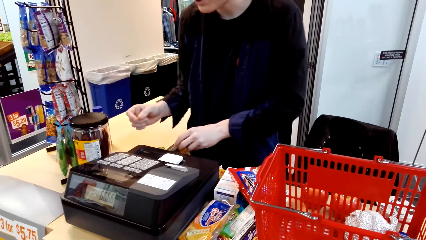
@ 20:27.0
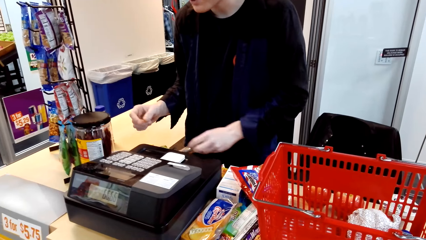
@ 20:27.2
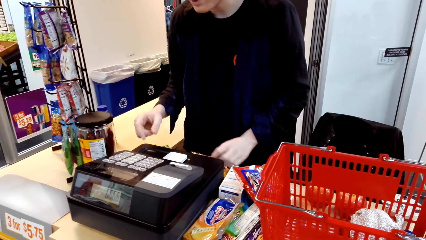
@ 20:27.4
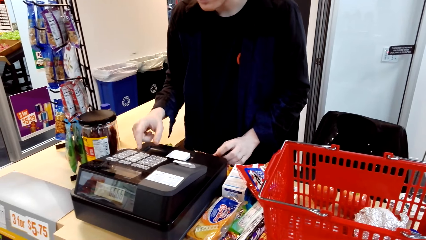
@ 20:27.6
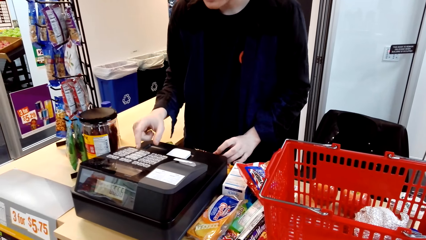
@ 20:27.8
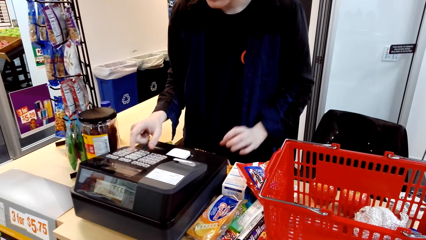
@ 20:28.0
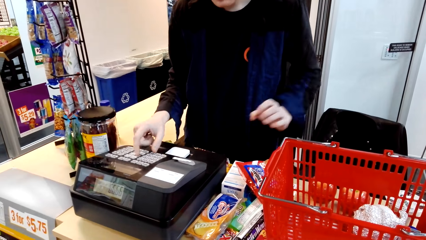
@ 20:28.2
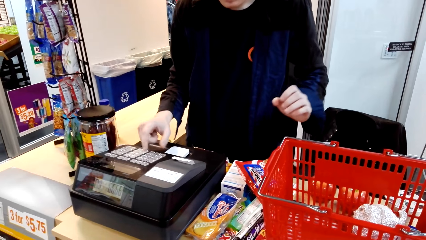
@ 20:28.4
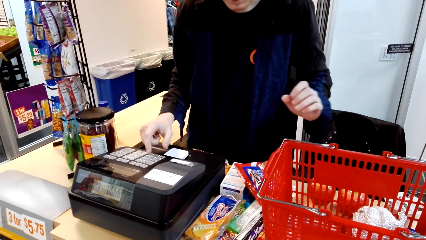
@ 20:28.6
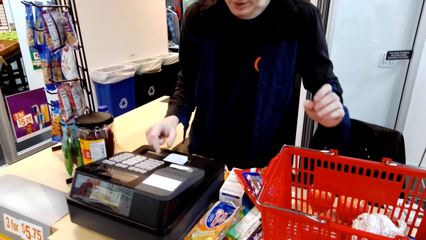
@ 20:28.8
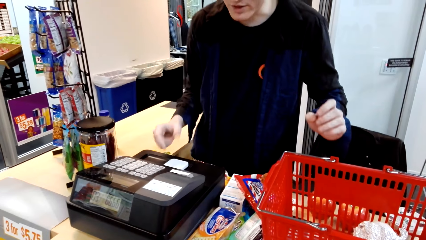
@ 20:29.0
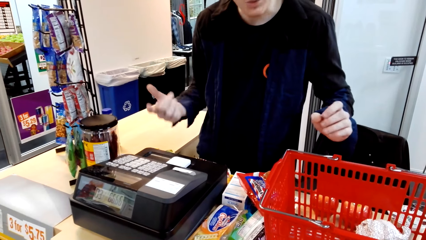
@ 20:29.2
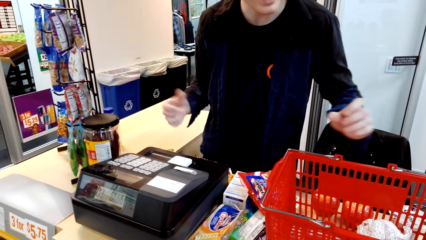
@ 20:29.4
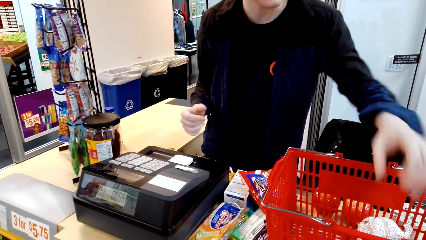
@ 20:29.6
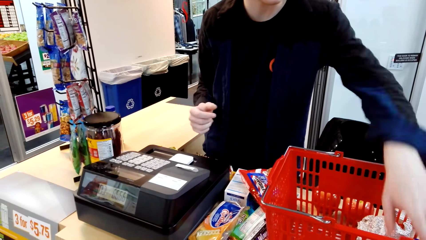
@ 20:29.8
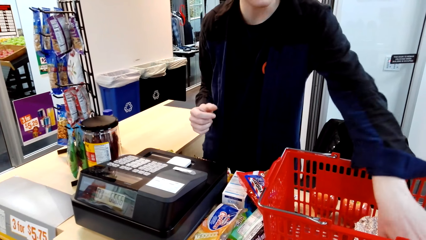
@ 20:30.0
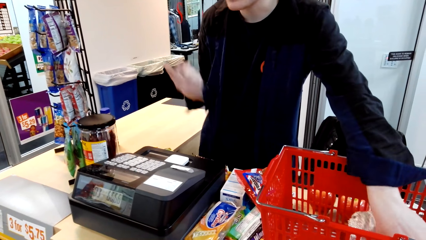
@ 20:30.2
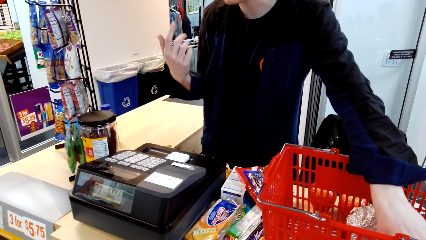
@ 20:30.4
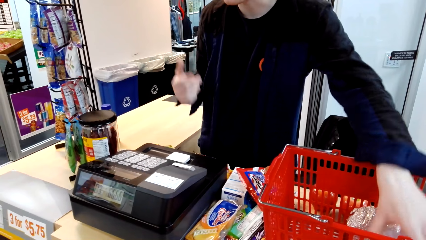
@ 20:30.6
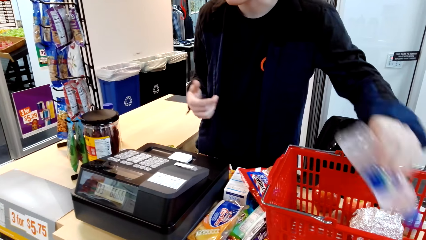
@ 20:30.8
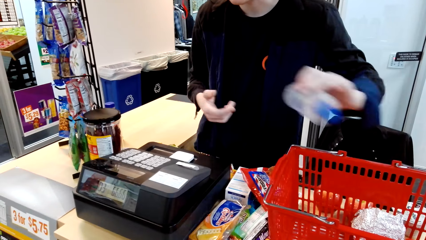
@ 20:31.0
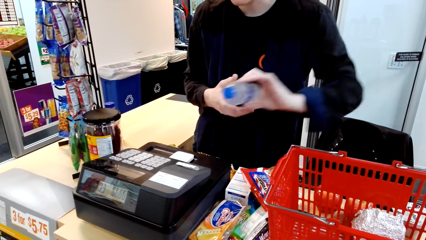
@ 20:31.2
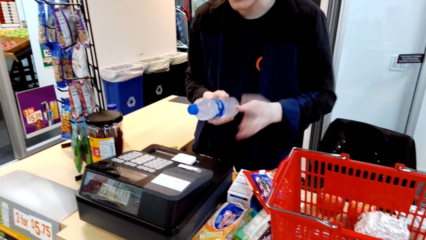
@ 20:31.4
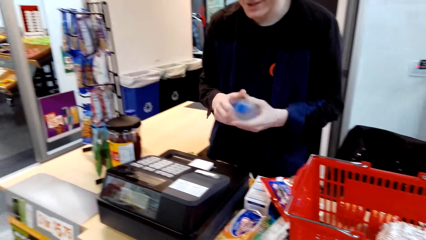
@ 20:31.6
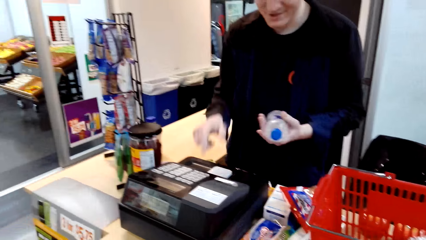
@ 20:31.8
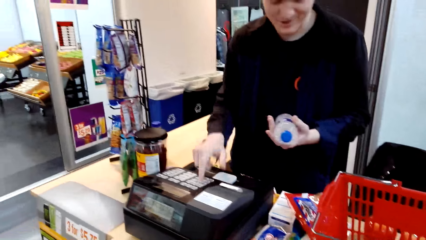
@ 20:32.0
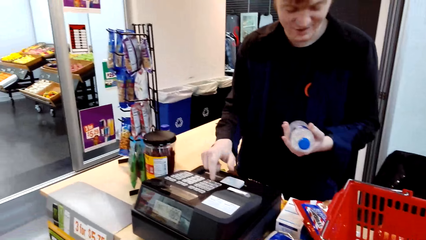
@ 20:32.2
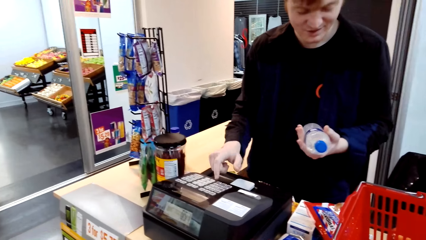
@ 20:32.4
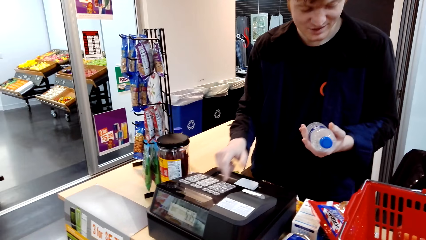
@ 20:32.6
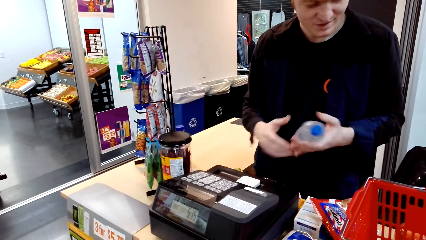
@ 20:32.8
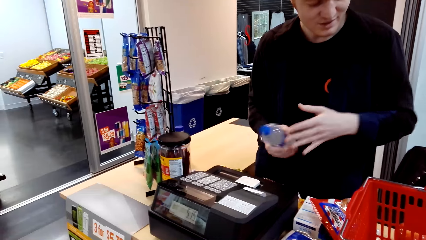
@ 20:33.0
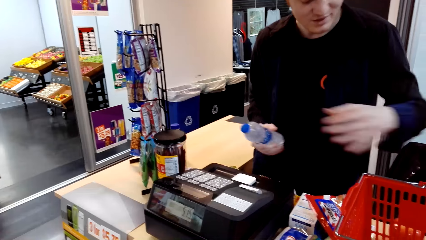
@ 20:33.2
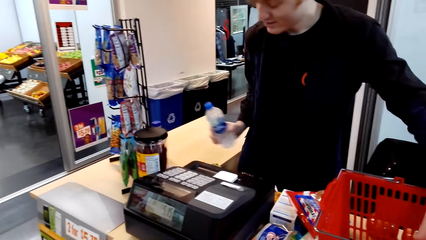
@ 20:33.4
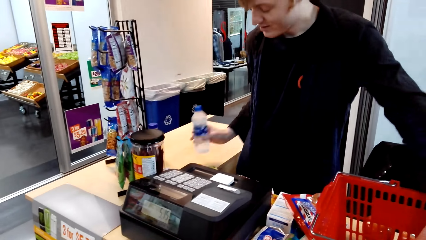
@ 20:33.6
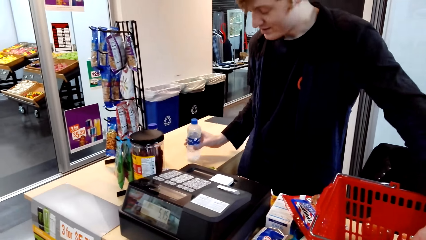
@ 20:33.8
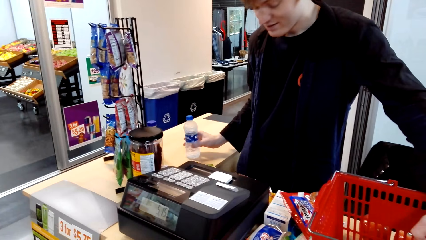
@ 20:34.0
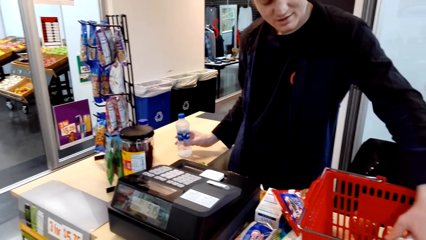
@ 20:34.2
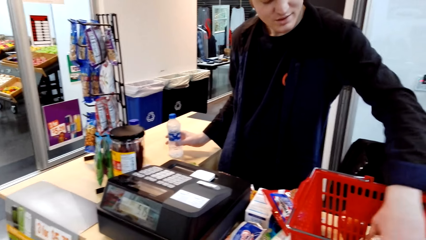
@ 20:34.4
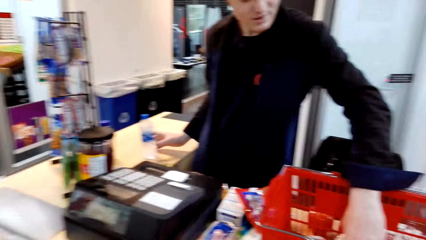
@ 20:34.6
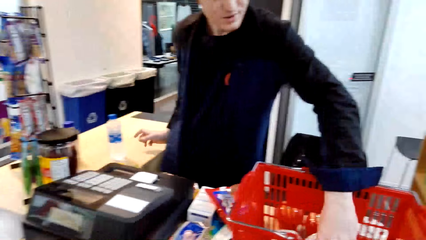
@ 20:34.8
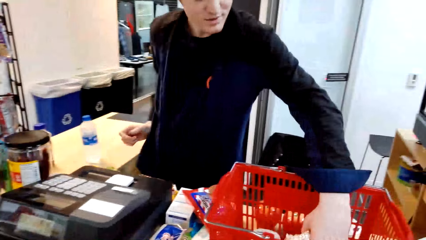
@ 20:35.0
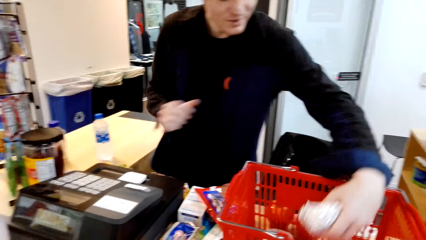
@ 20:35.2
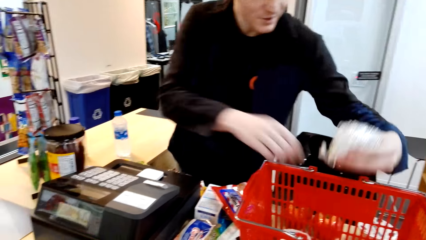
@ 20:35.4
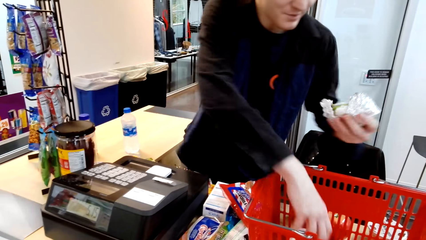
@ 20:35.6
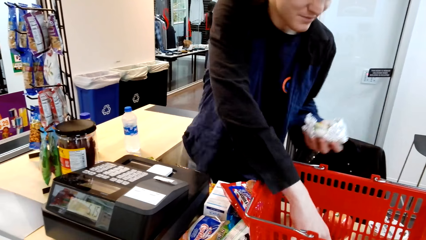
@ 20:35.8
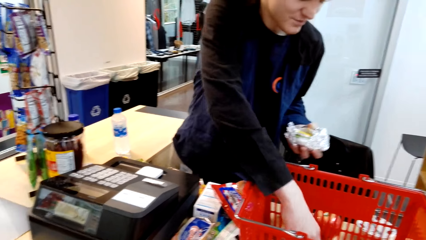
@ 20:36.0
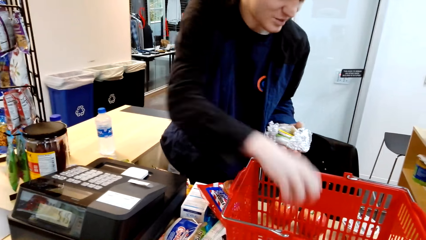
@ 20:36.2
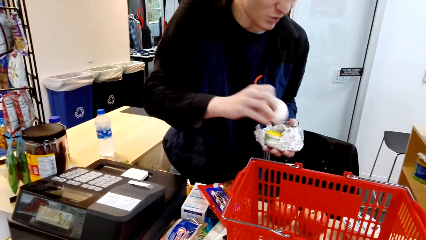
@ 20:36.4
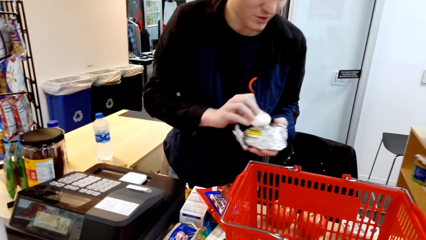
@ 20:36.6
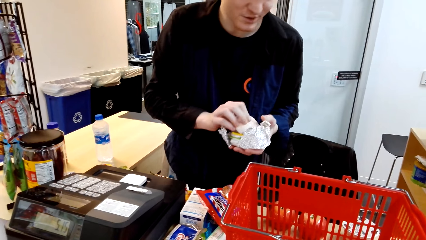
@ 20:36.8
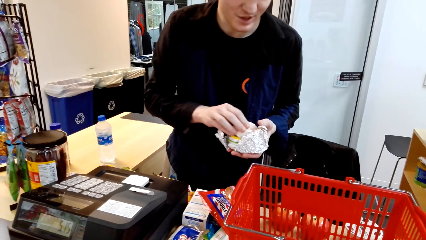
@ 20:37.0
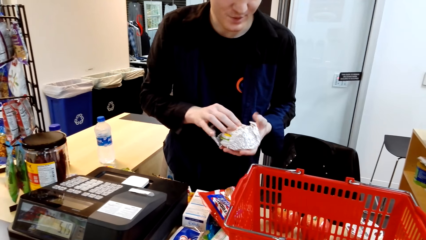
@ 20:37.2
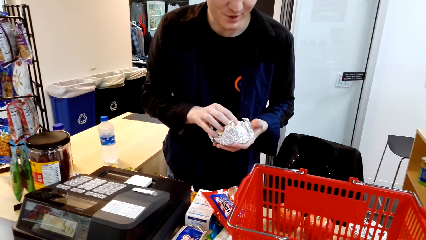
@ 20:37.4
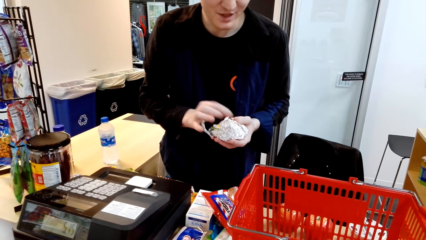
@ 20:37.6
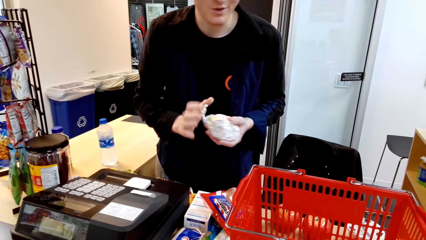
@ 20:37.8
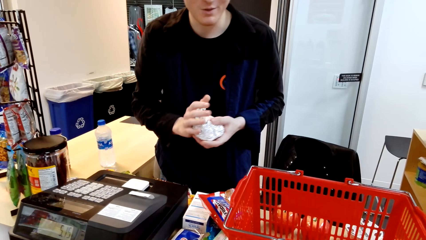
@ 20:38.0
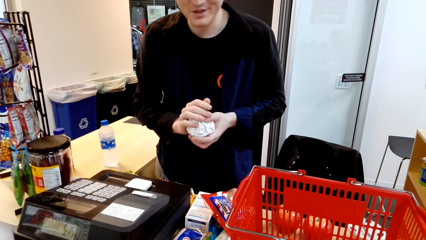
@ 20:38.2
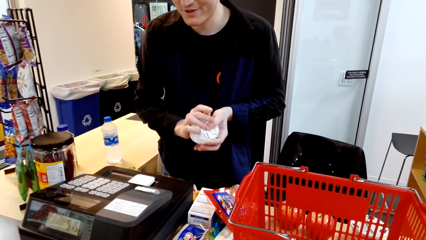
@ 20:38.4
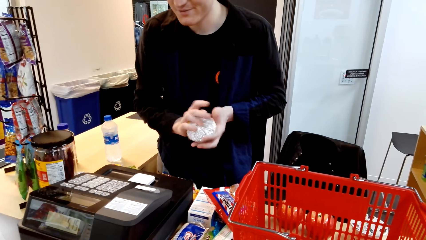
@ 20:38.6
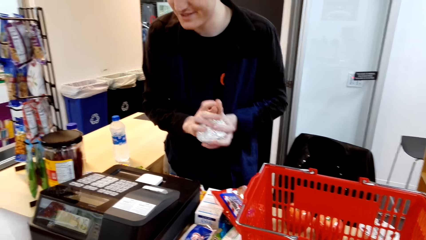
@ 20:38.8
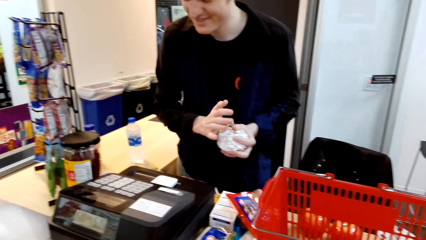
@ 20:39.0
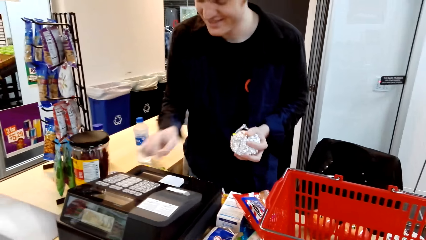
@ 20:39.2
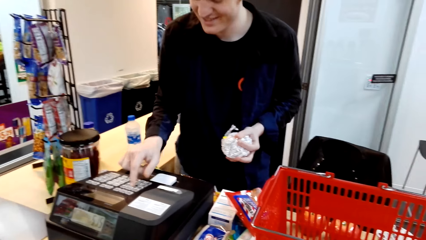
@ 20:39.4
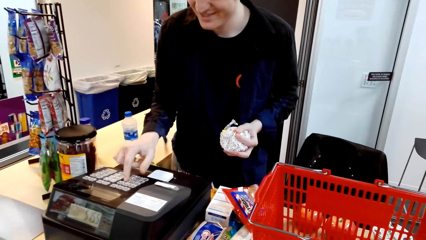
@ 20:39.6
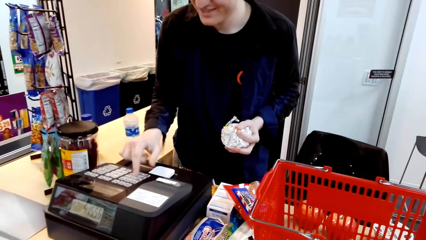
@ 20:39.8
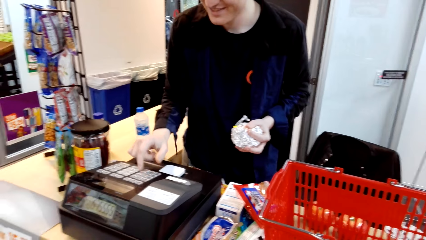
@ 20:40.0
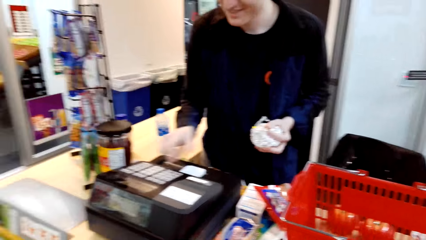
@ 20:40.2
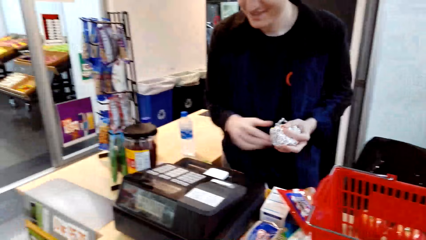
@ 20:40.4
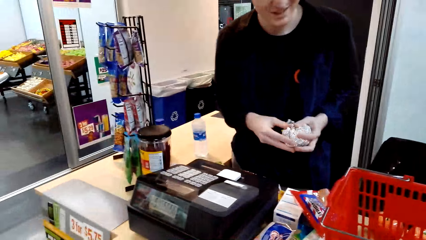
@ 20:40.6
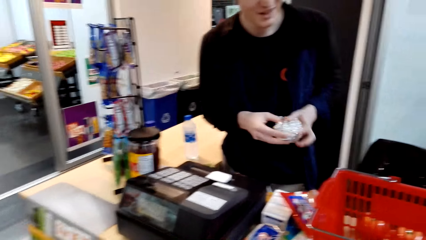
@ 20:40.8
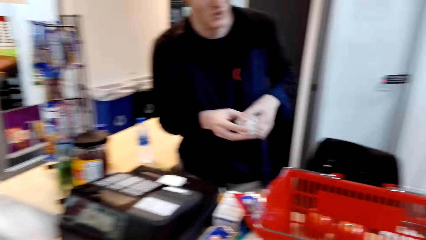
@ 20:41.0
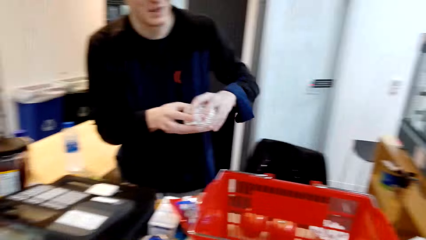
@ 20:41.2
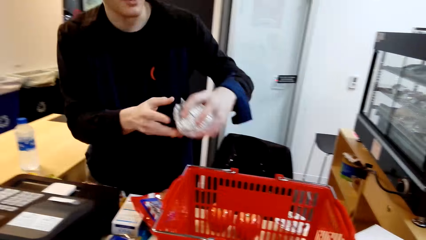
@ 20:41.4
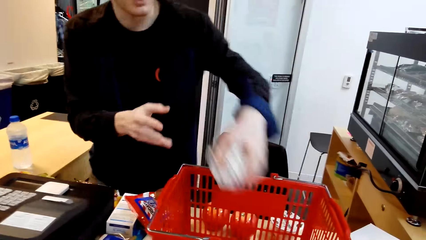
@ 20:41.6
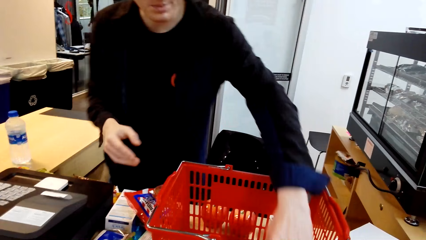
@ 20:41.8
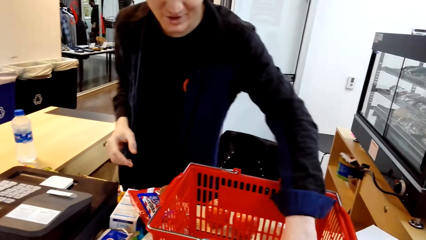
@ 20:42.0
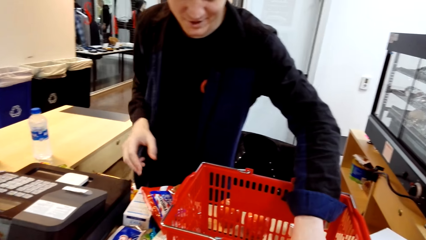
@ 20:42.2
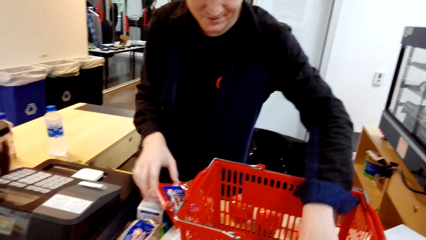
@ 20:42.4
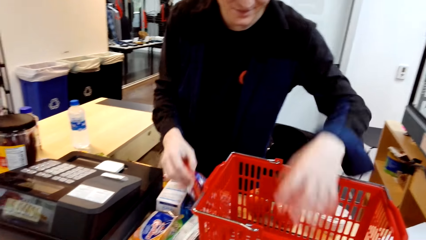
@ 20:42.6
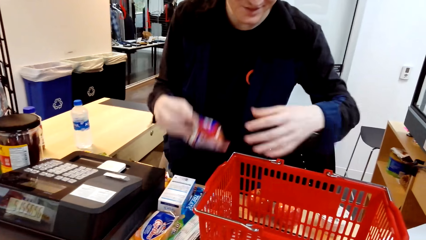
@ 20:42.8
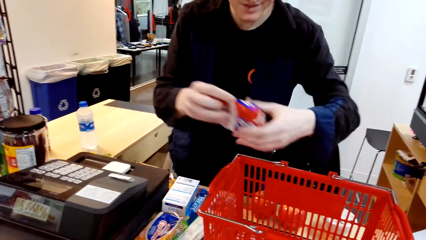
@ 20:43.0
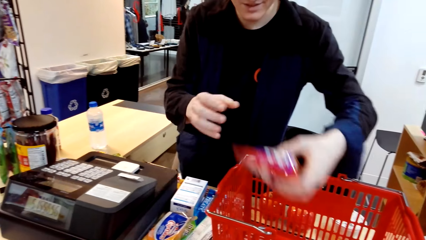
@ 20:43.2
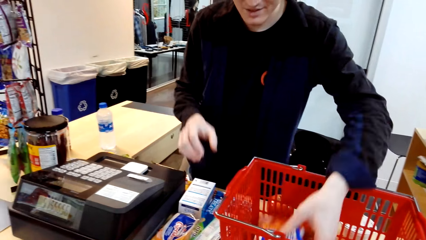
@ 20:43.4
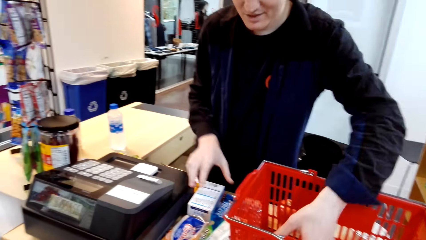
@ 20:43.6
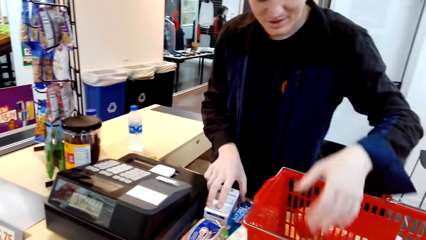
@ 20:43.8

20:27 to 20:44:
A man places something on the table. The camera wearer talks with the man. The man picks up a bottle of water. The man presses the machine. The man places the water bottle on the table. The man picks up something. The man presses the machine. The man places something in the basket trolley. The man puts the items on the counter in the basket trolley.
